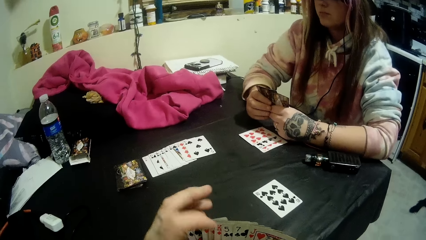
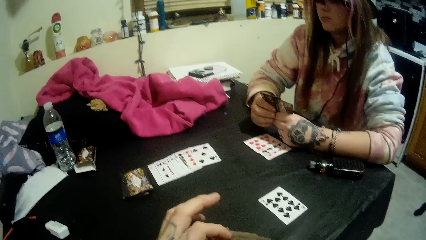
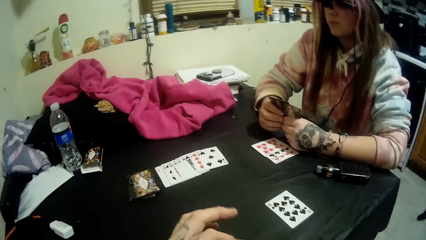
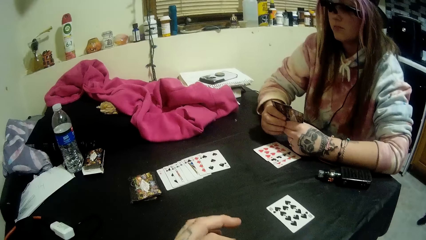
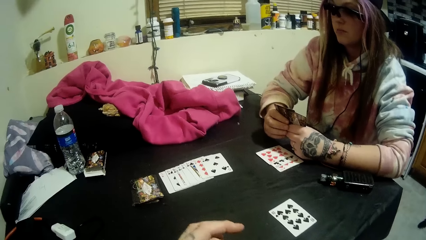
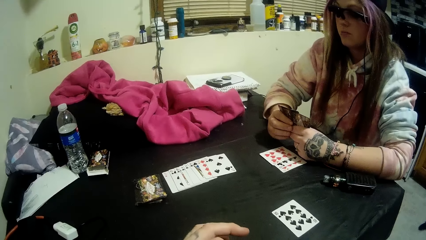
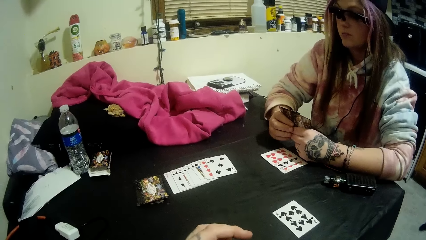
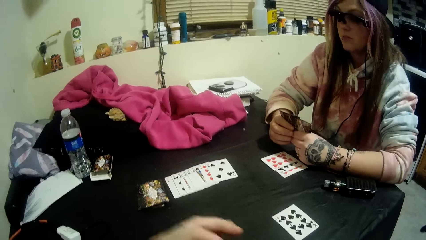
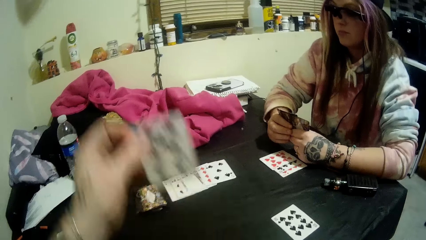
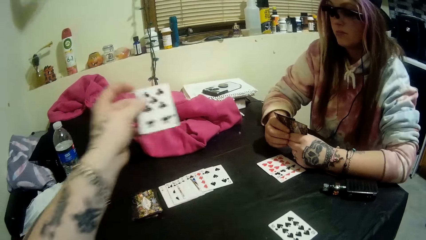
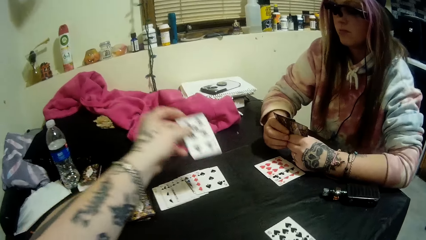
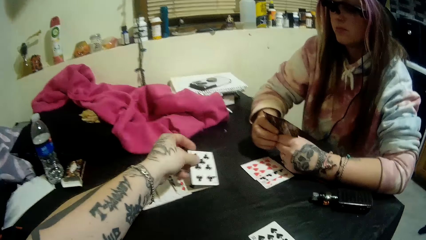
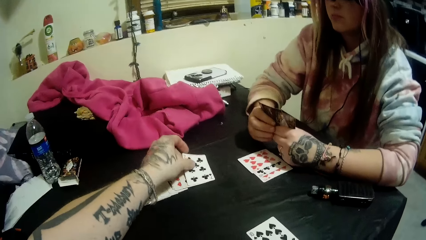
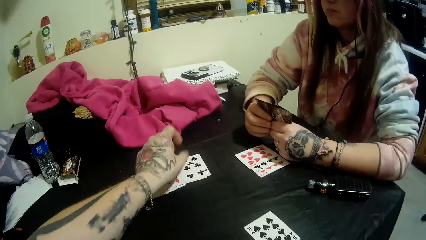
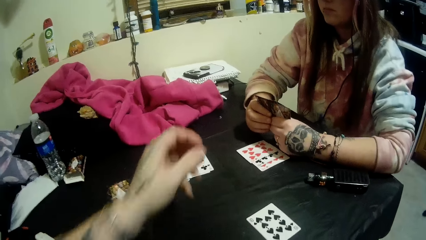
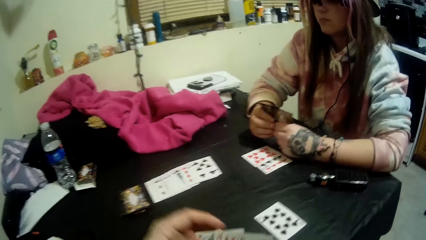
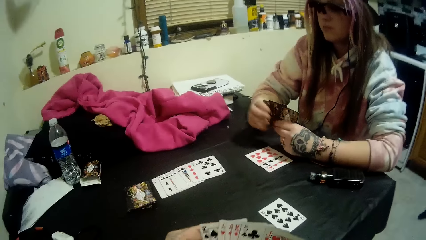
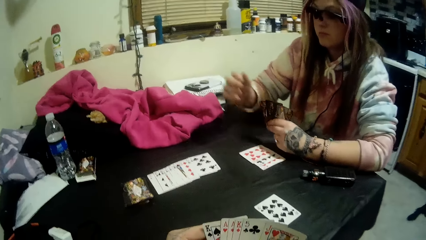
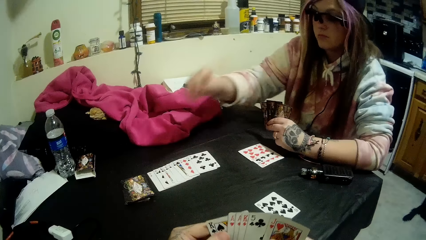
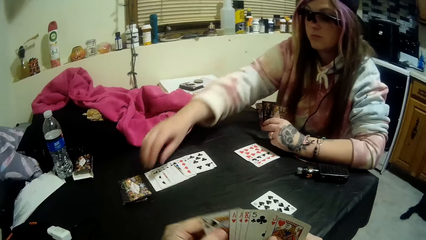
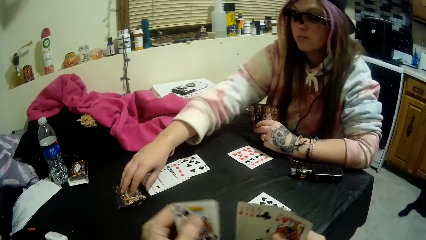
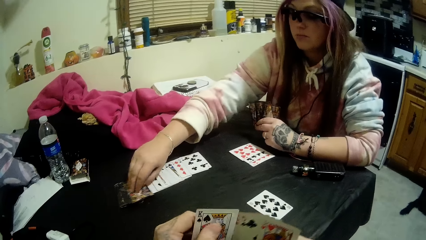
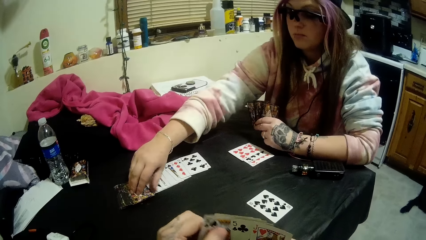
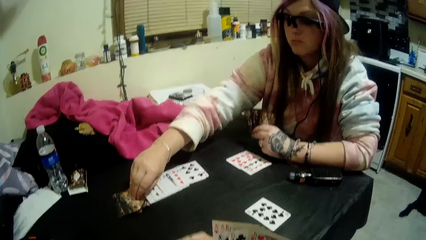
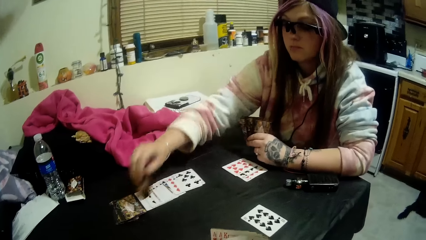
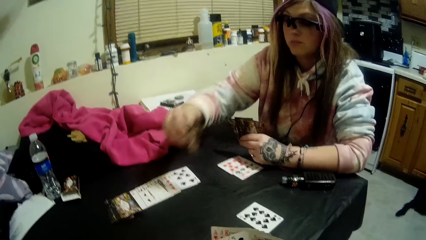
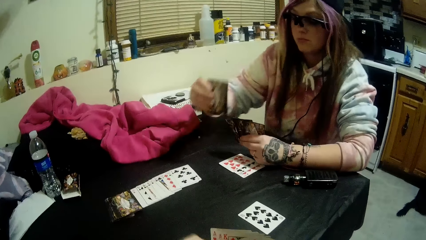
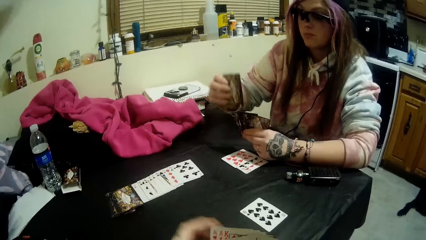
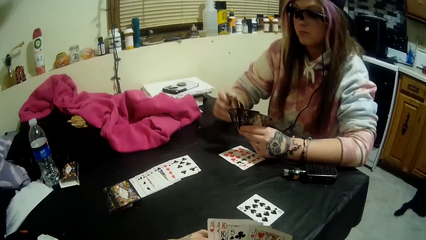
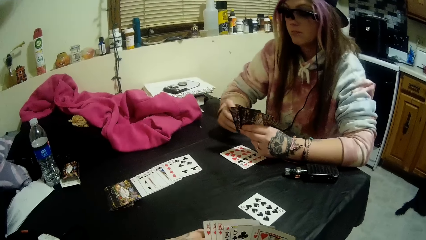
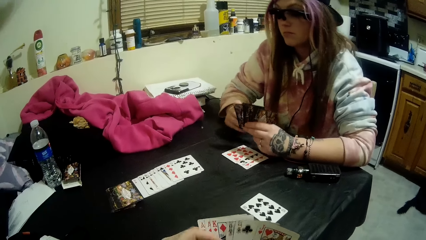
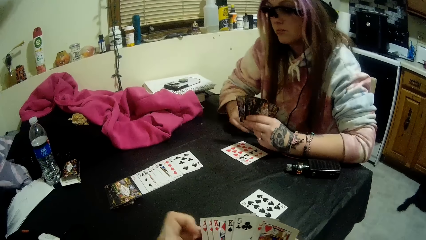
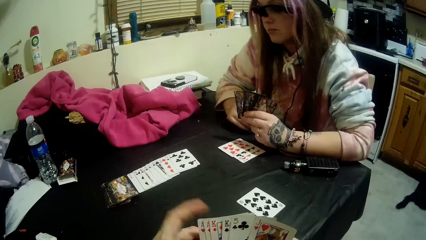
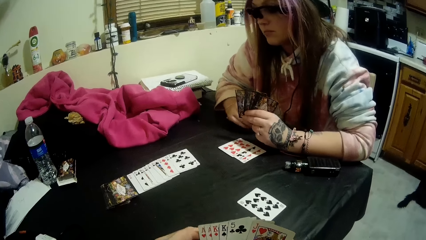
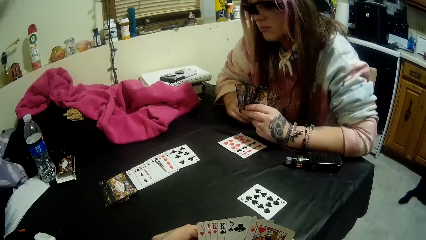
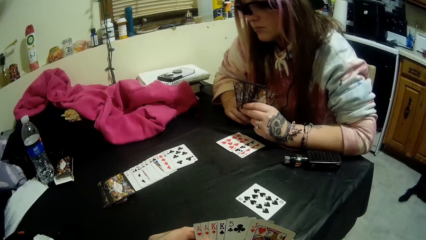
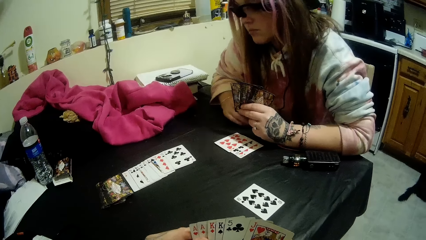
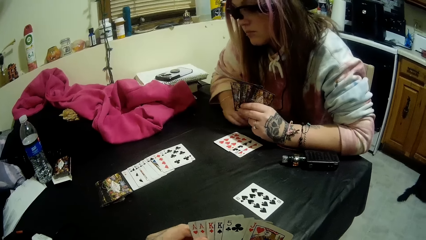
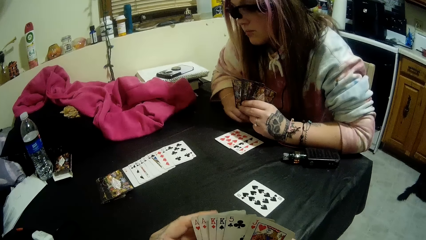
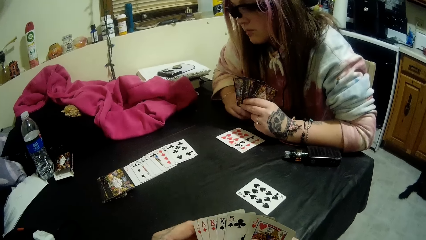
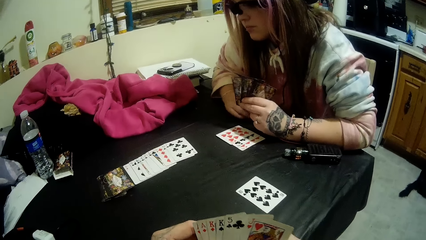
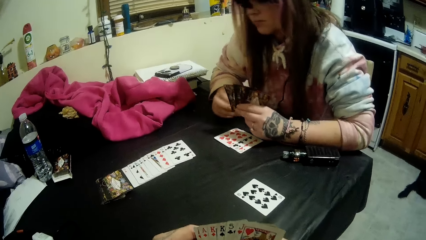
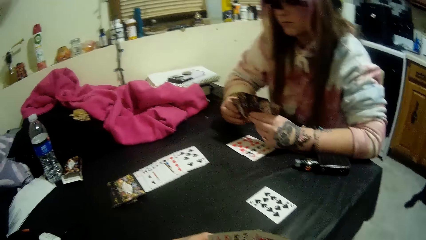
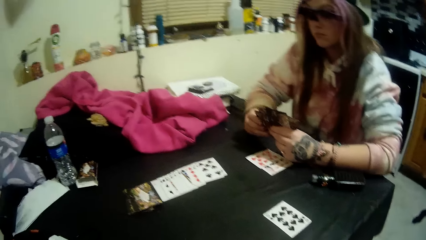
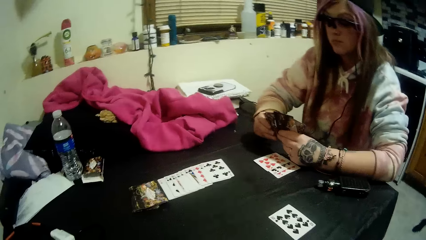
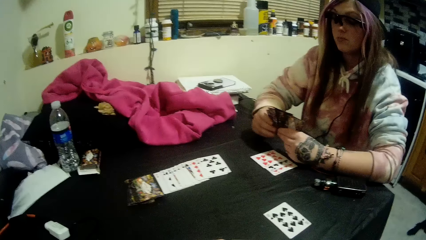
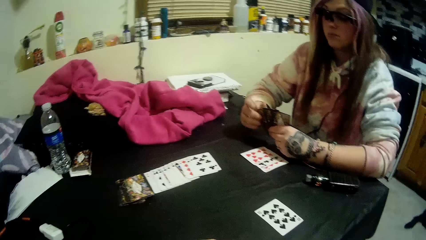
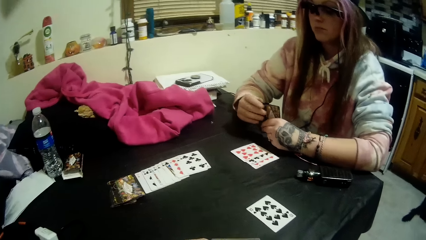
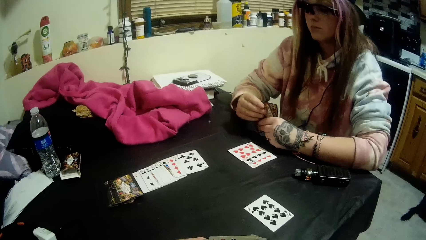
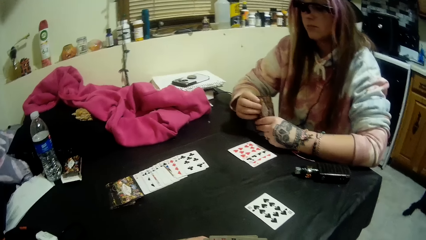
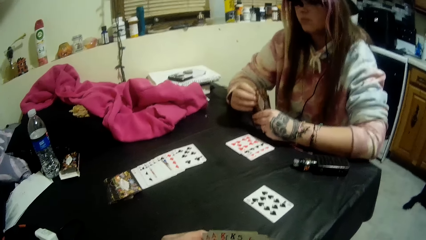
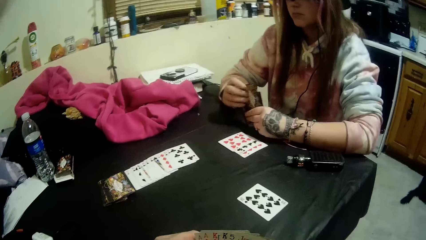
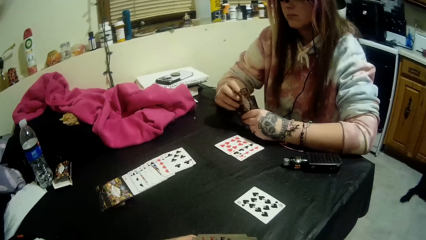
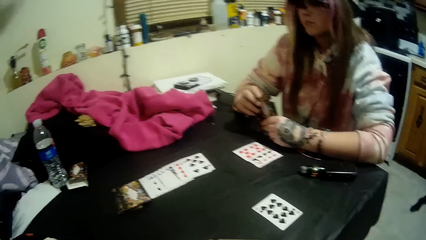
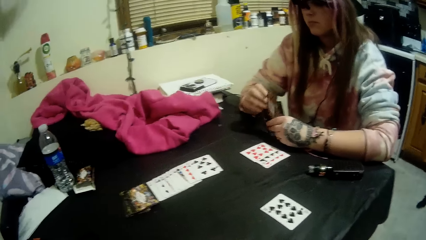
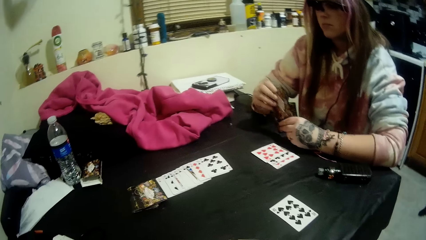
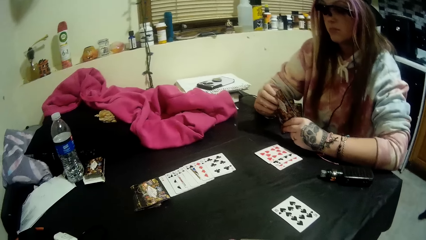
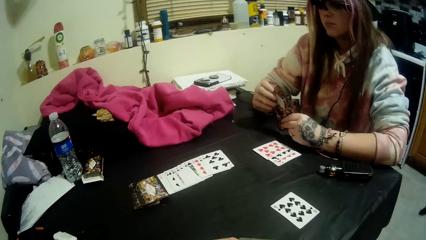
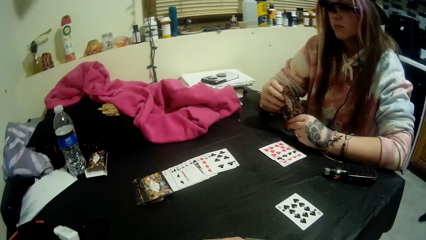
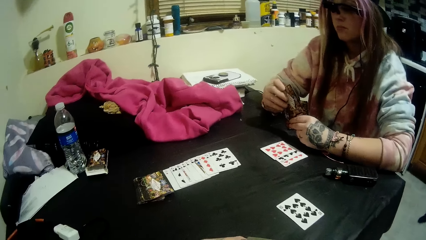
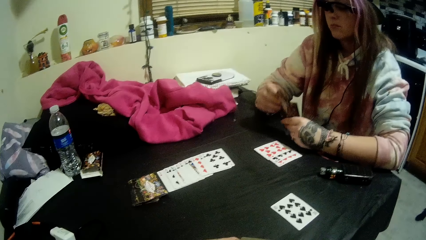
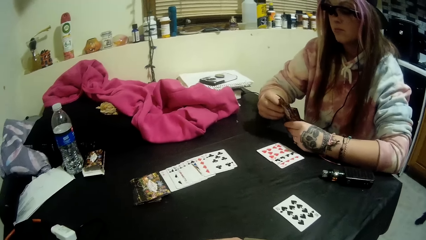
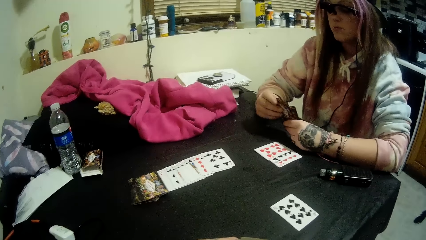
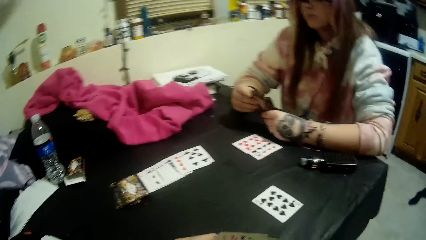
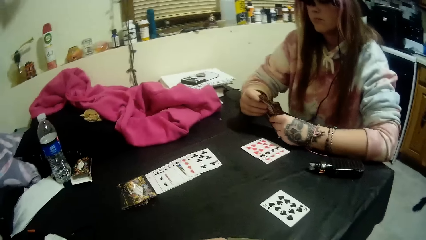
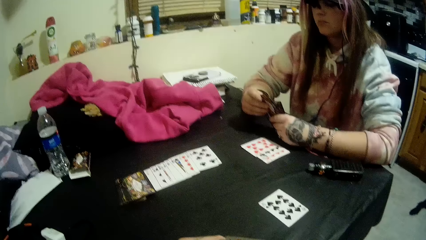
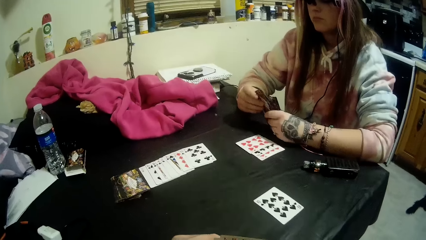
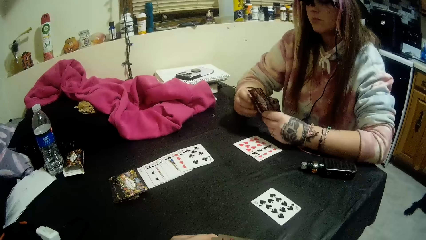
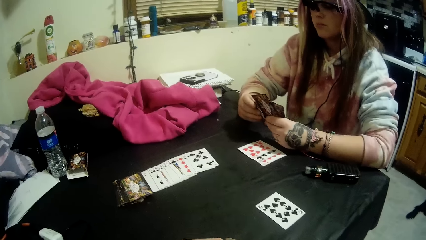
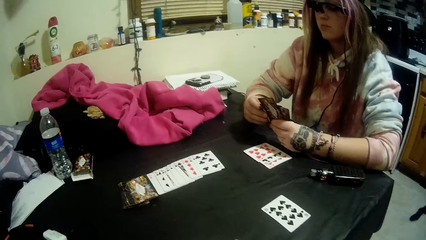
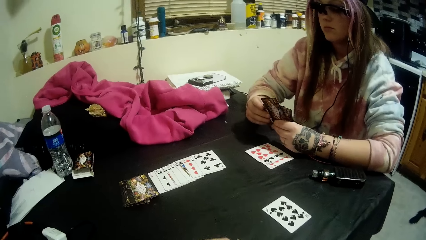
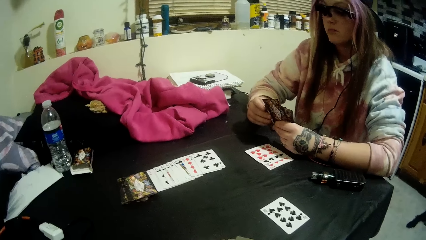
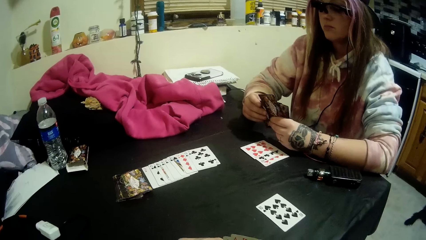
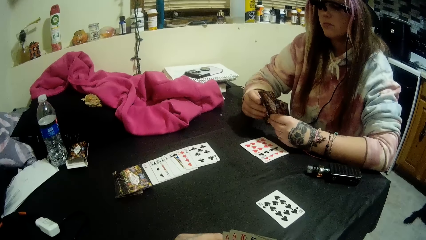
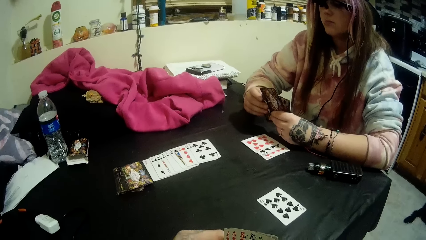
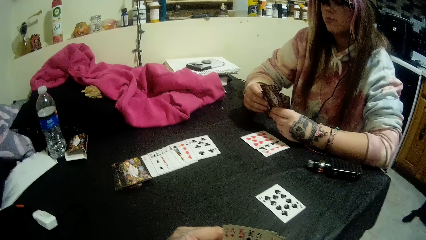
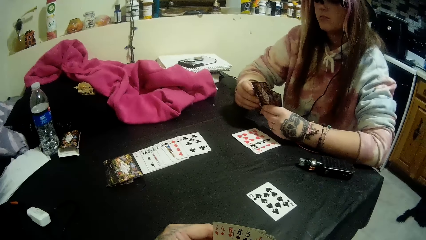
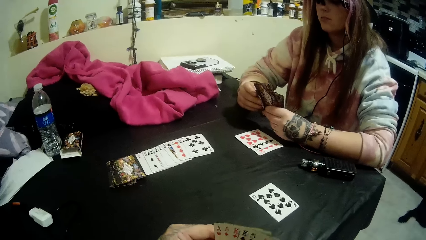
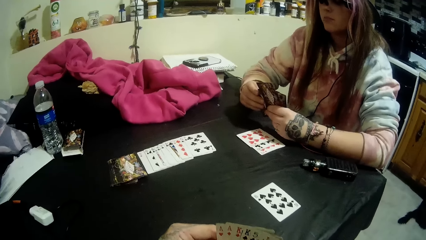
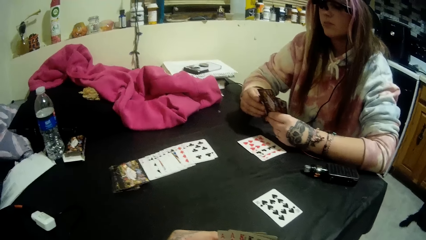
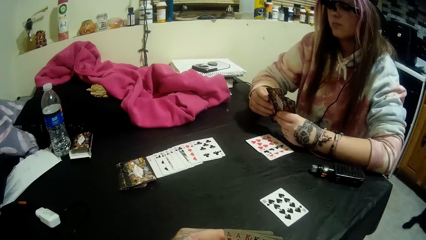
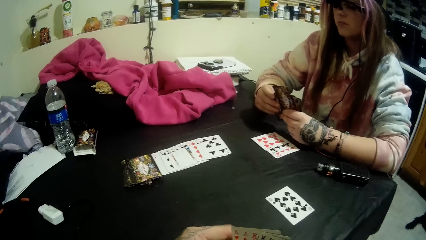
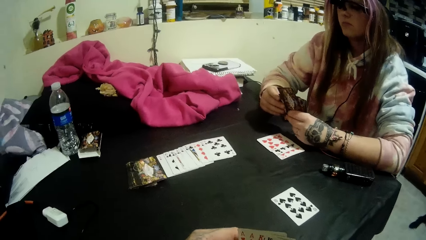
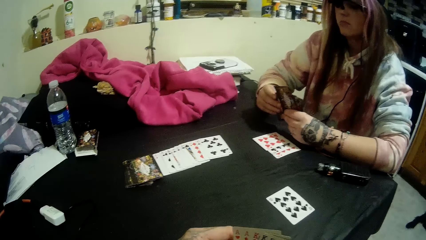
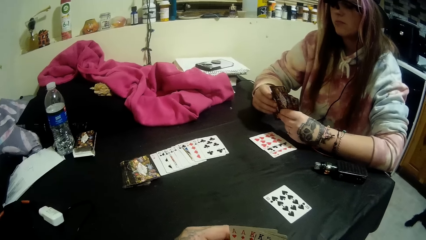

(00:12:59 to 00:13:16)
The camera wearer moves his fingers. He drops another card onto the table beside the stack of cards with his left hand. He holds the cards in his right hand with both hands. The lady picks another card from the stack on the table with her right hand. She taps the card in her right hand on the table. She holds the cards in her left hand with both hands.
